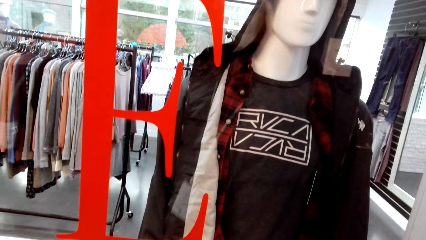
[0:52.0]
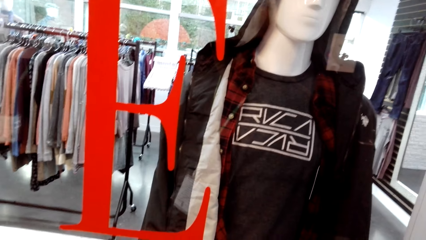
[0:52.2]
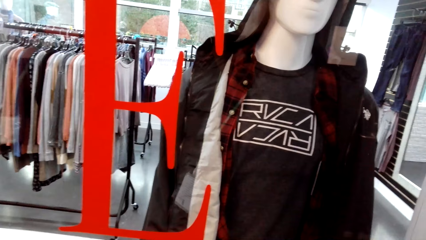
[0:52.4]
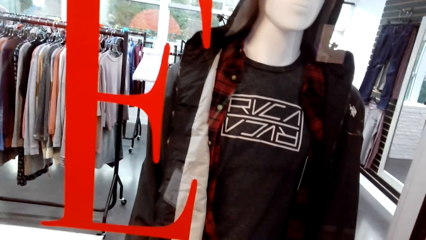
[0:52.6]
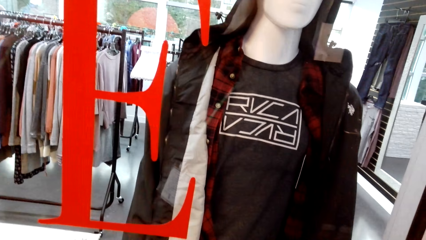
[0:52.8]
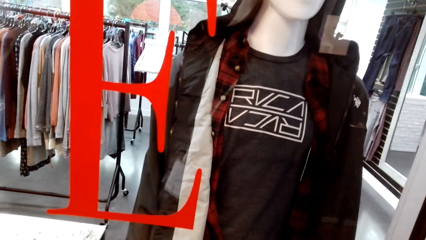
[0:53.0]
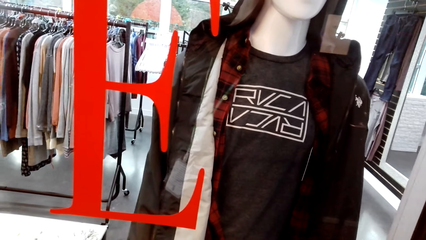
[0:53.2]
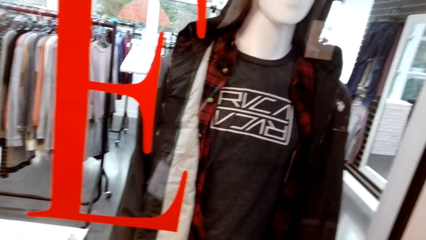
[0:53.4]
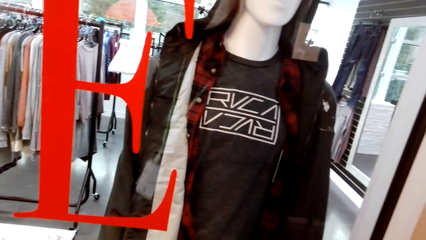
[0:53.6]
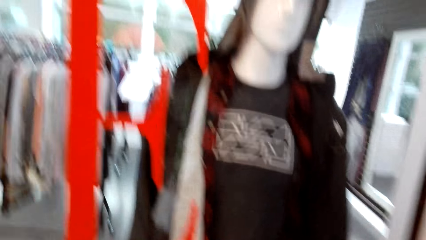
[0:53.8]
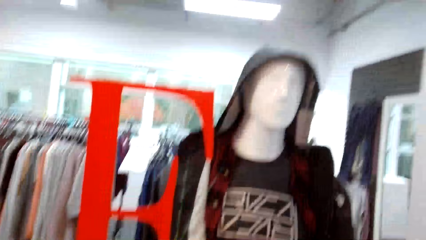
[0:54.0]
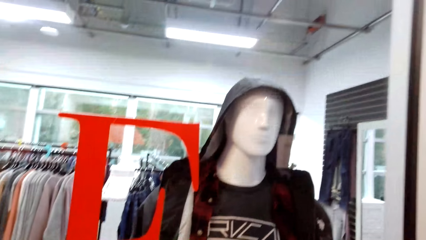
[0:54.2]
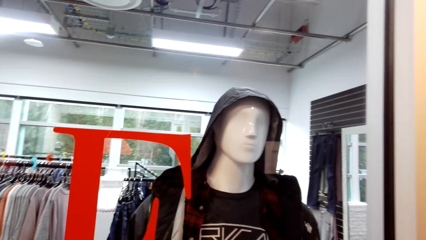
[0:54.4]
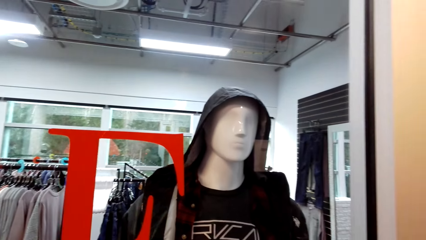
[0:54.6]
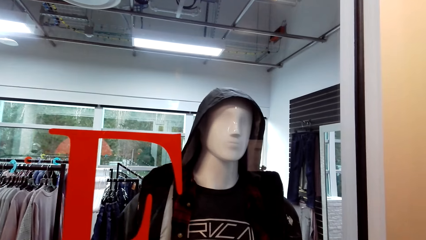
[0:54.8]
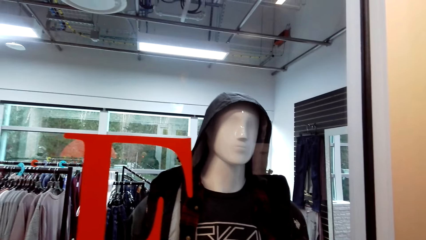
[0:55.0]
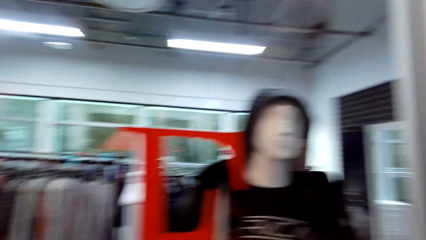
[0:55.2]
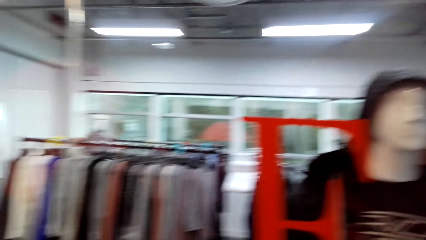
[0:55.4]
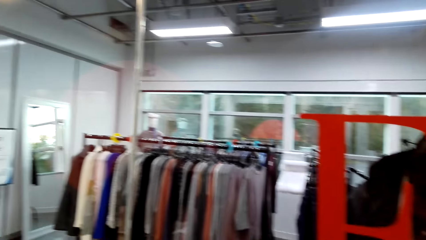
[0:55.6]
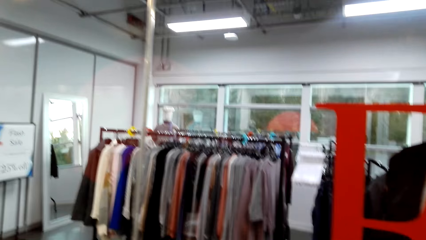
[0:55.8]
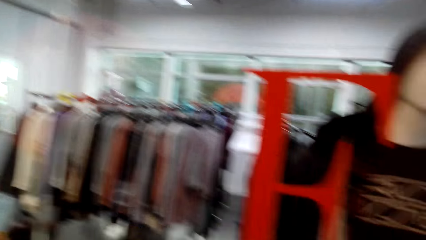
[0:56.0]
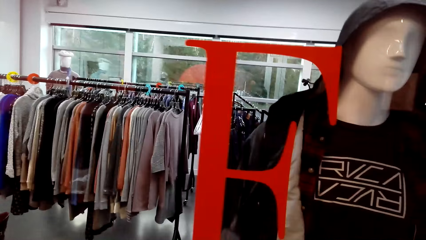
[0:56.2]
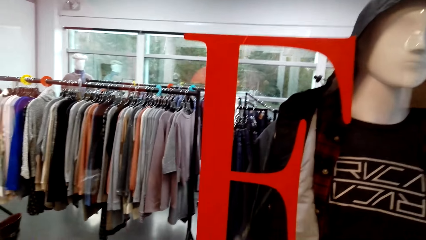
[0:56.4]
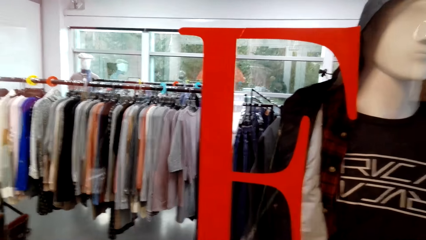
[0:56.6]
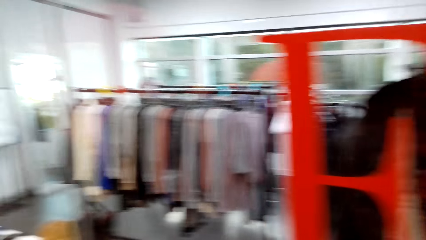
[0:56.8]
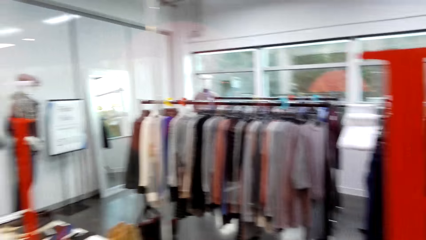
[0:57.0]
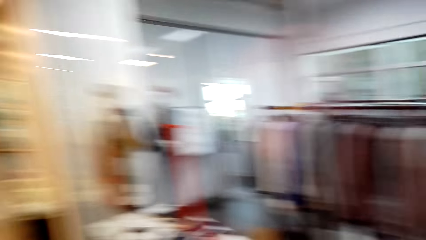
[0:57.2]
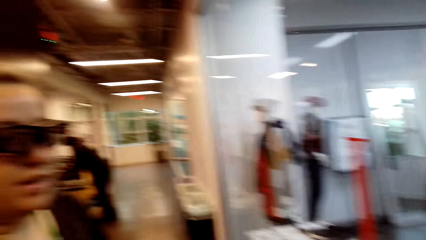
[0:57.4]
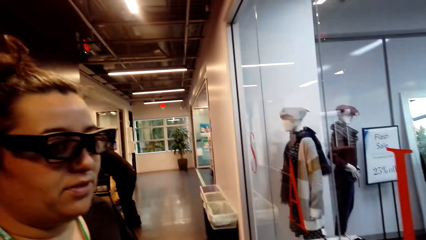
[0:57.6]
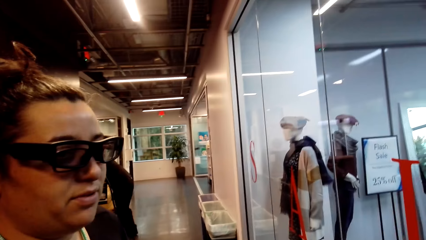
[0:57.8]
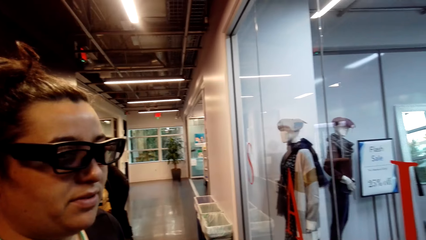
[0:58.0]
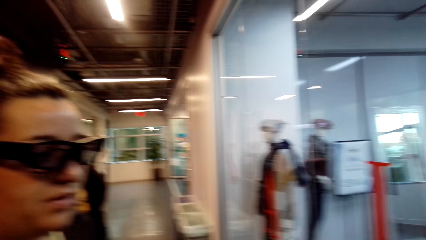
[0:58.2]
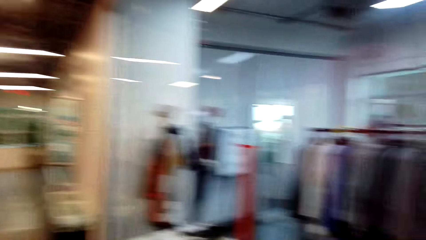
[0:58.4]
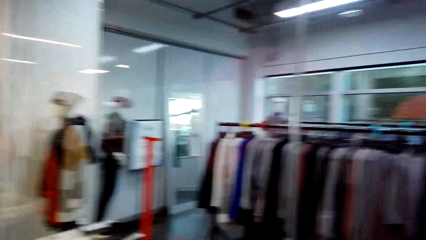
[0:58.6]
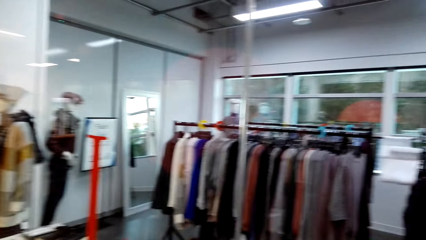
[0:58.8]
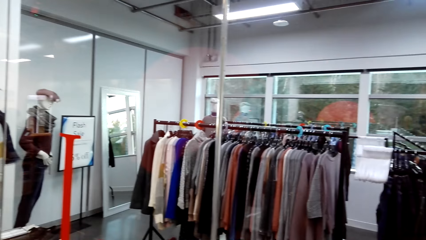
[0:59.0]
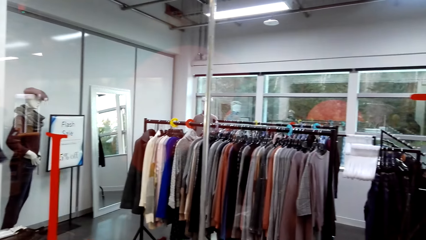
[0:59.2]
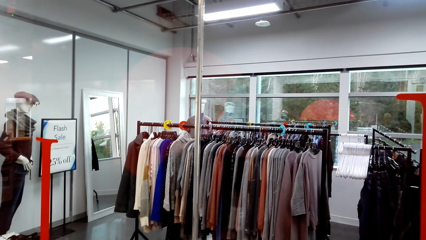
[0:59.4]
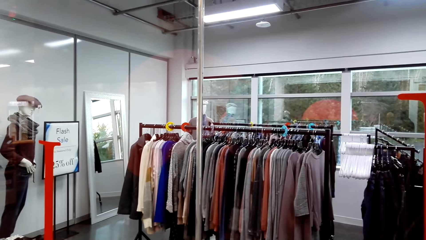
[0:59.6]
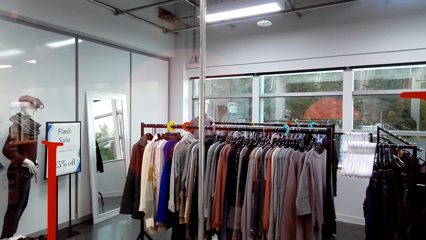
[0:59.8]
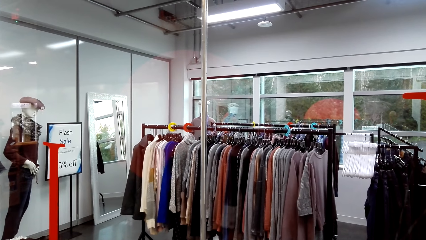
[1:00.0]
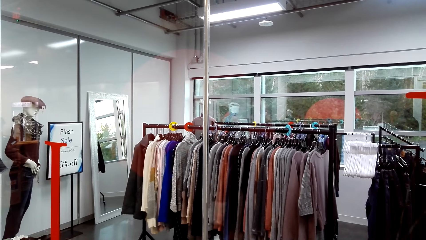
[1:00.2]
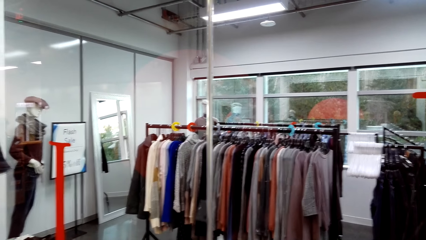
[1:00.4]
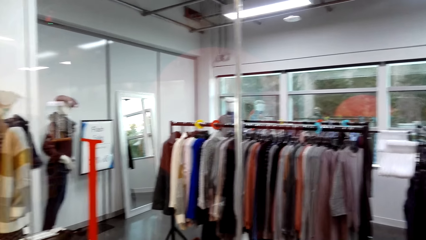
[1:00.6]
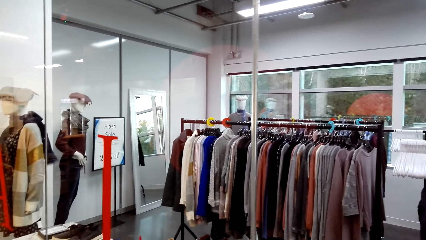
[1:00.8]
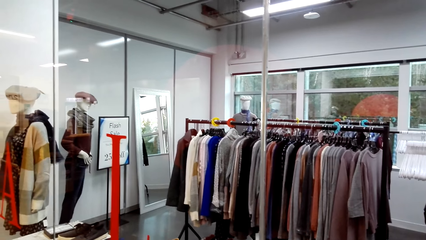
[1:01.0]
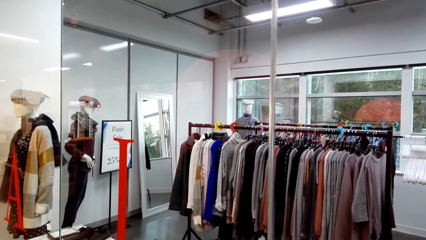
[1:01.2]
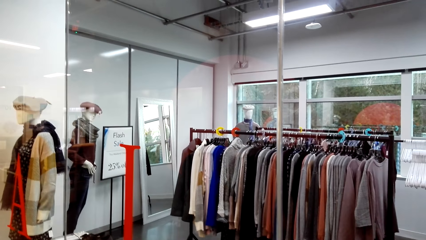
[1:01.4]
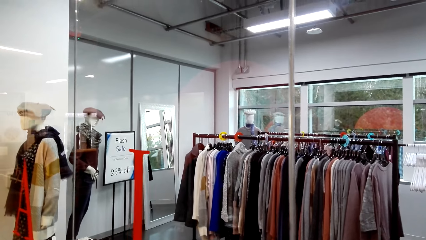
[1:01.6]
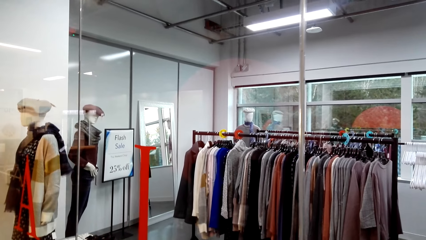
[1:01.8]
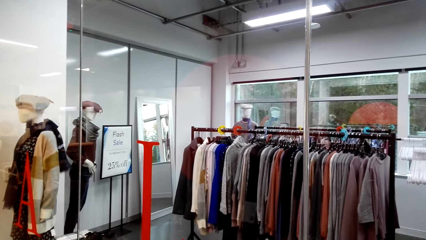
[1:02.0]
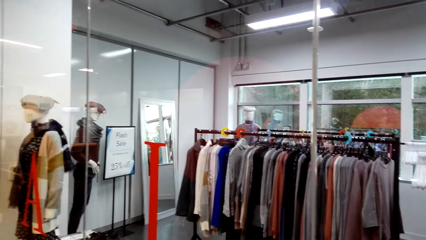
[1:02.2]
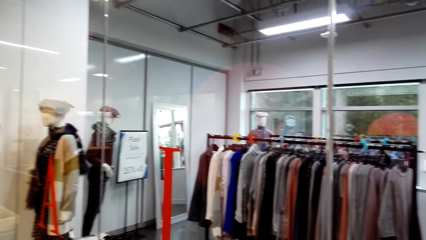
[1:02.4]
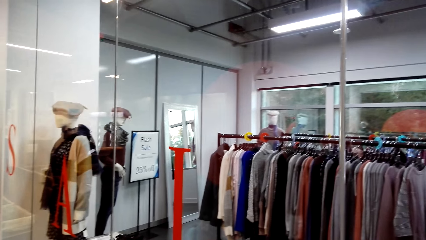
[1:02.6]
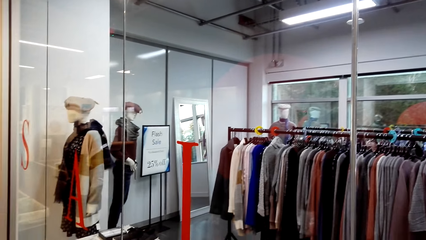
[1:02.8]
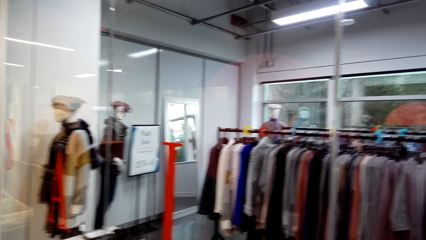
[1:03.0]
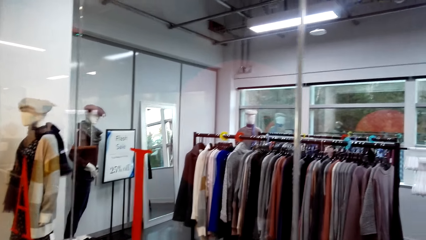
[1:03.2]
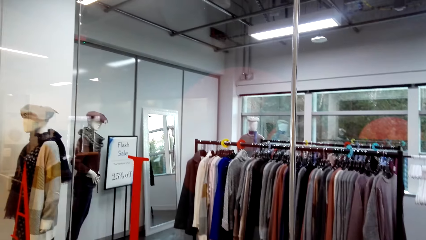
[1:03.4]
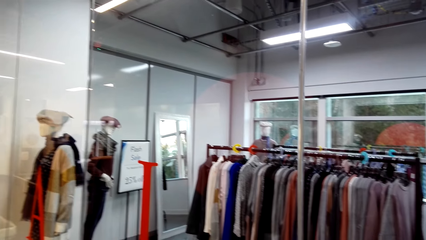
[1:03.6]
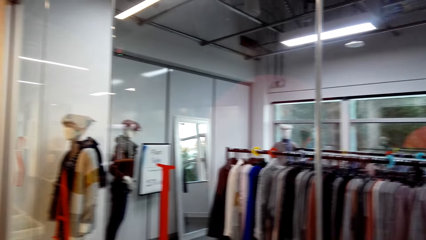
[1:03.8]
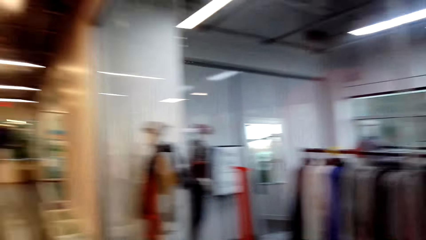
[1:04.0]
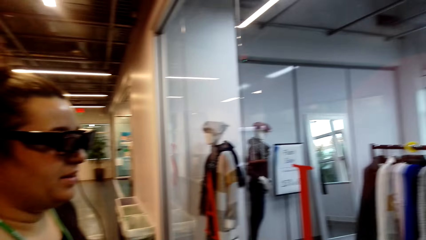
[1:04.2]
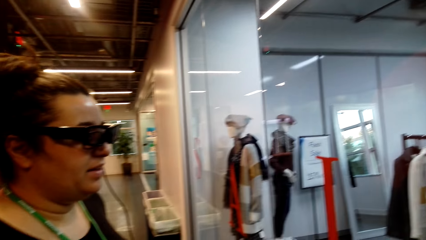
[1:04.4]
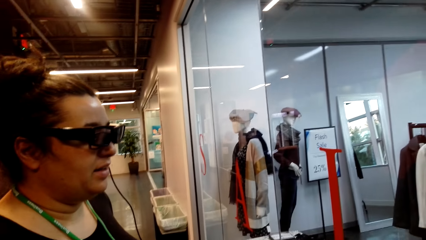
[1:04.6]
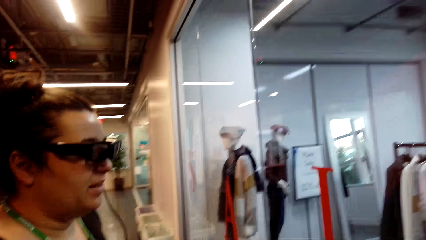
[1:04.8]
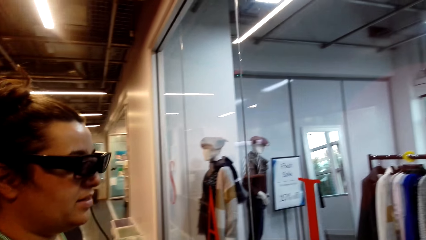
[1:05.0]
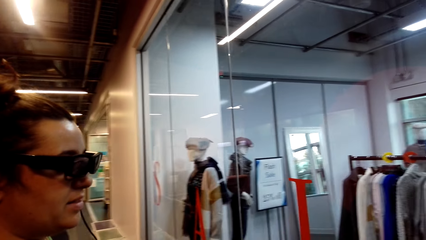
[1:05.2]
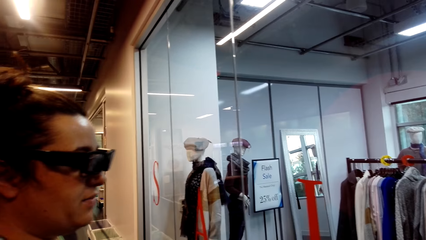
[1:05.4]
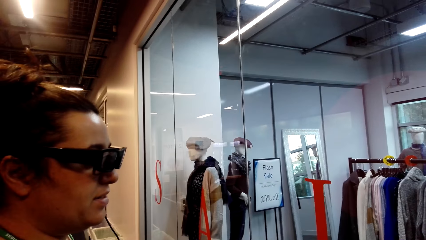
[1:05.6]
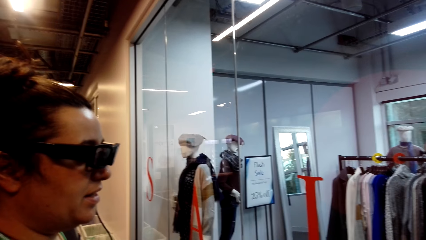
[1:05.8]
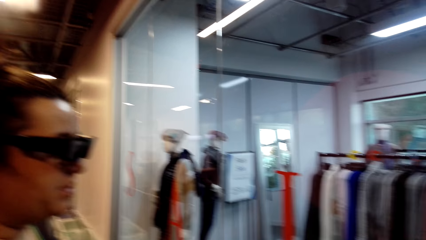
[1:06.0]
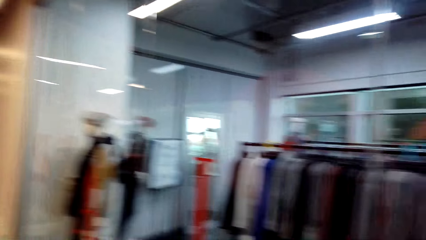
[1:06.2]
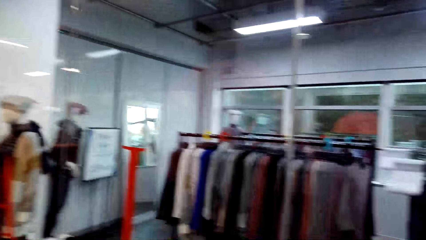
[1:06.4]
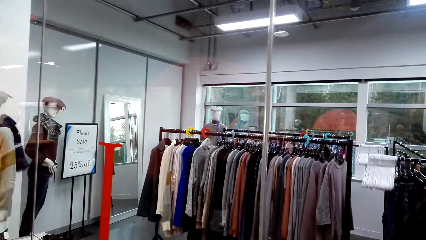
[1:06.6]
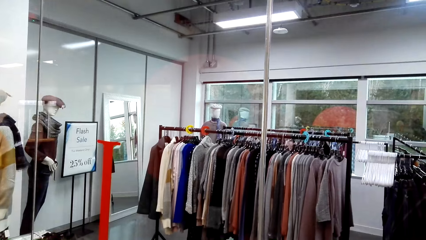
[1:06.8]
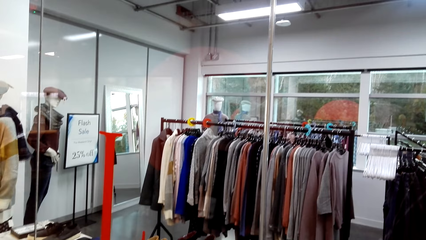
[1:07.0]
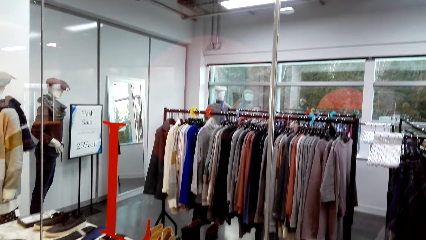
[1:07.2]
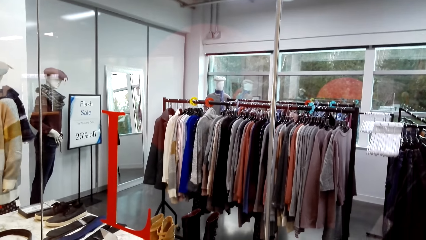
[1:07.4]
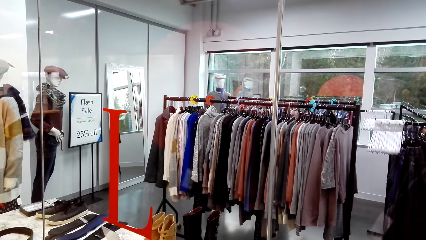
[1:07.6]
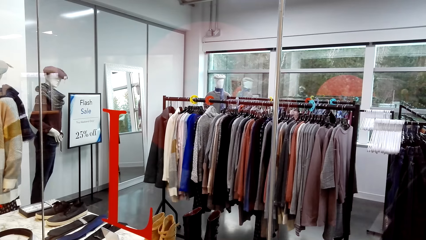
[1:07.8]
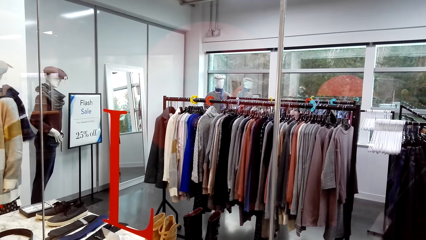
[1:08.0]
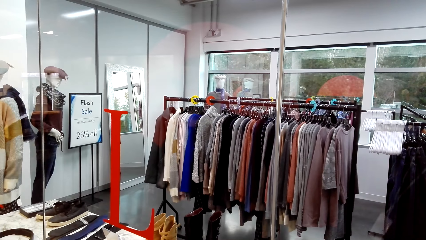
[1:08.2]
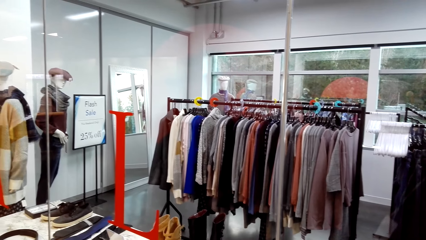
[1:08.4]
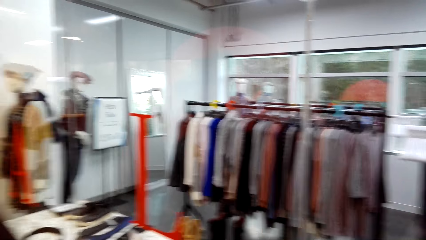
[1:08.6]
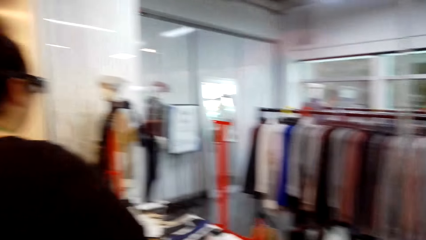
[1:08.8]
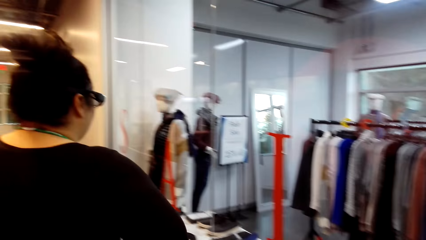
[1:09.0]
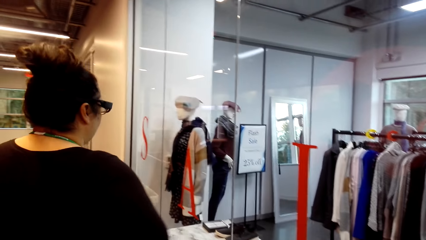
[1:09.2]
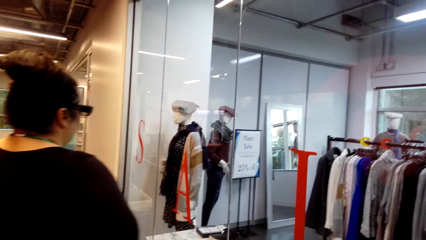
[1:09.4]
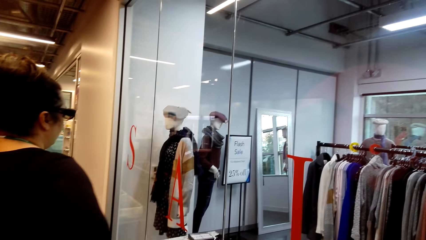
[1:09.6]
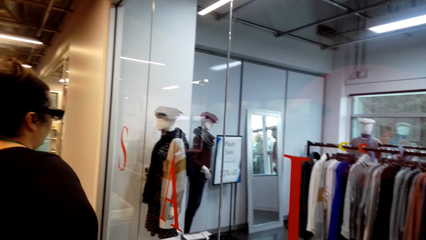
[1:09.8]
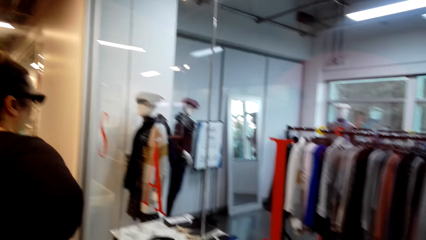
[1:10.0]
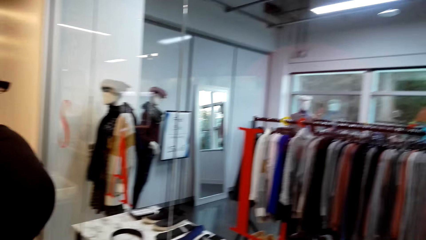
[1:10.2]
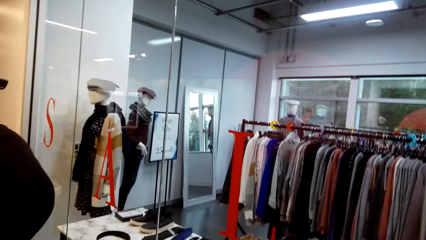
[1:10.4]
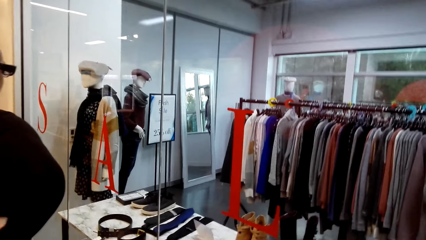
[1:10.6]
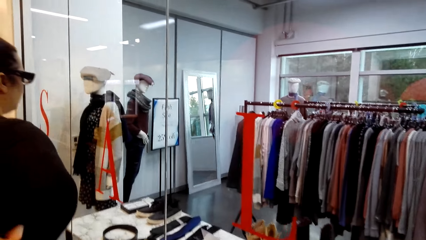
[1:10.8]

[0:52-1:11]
The camera wearer looks at the clothes.
